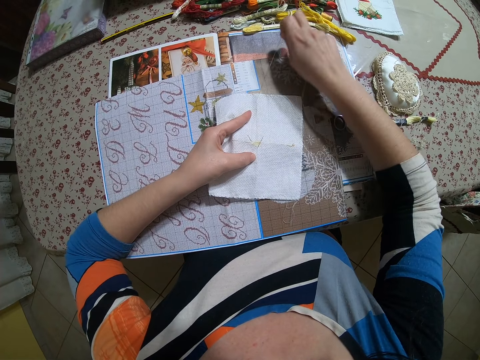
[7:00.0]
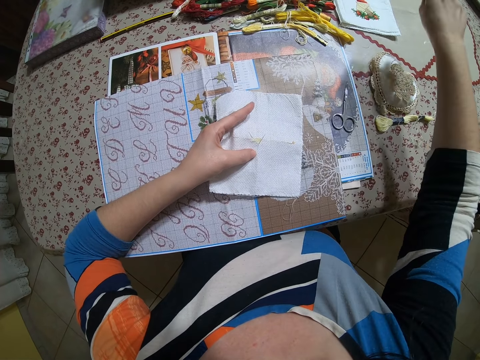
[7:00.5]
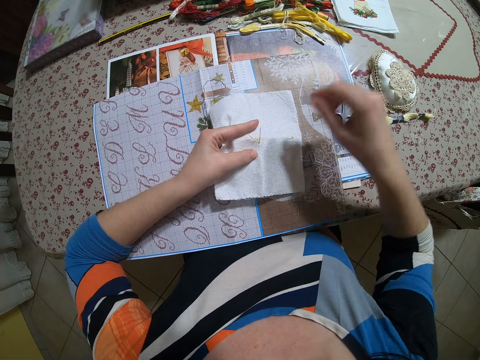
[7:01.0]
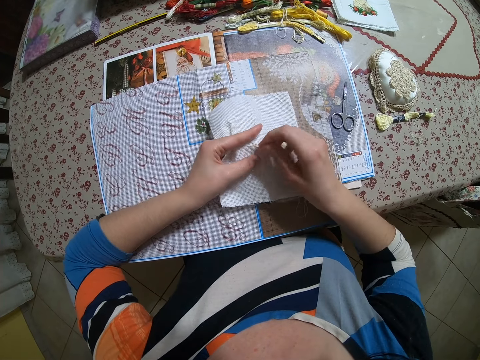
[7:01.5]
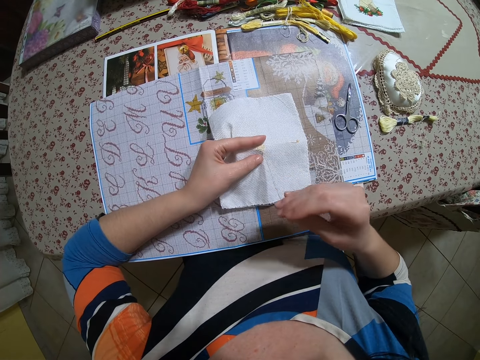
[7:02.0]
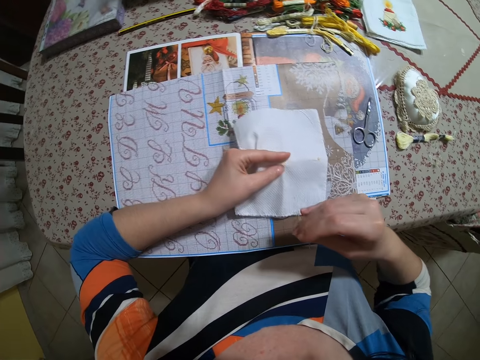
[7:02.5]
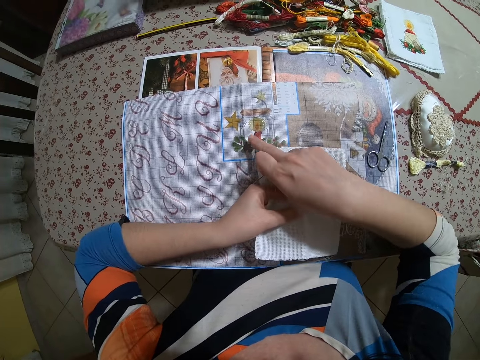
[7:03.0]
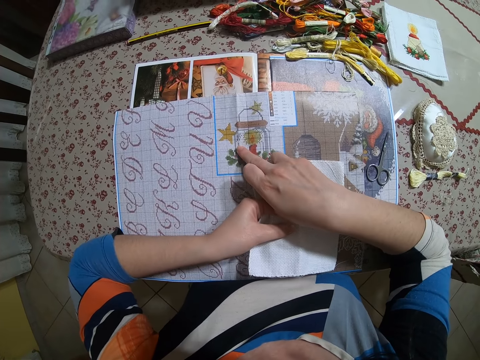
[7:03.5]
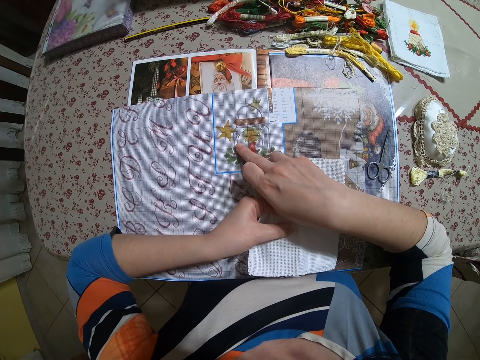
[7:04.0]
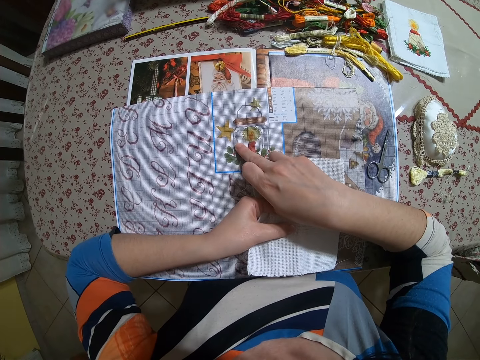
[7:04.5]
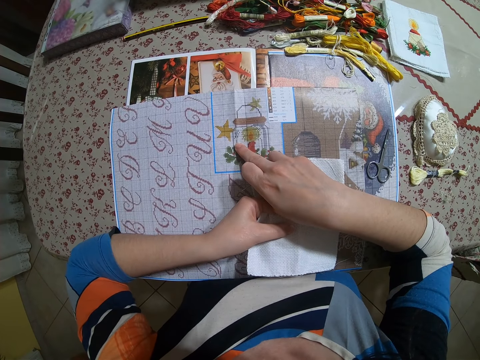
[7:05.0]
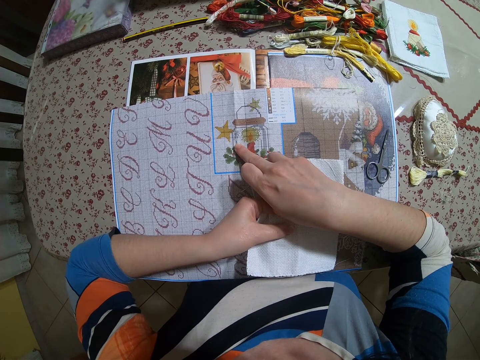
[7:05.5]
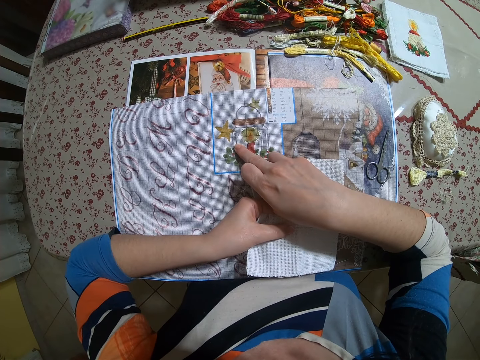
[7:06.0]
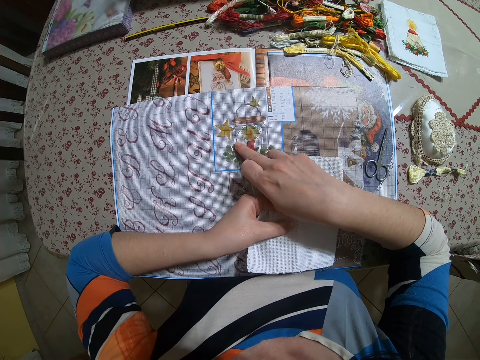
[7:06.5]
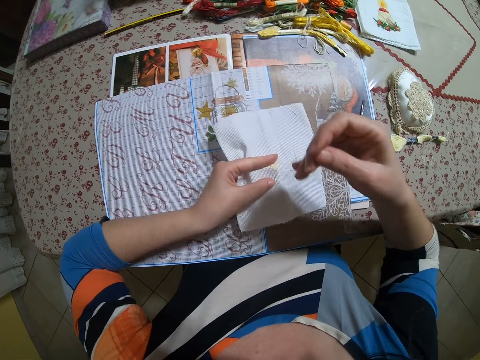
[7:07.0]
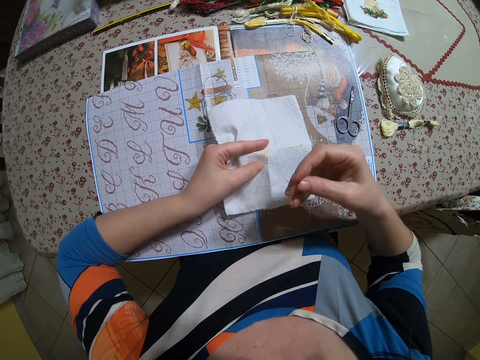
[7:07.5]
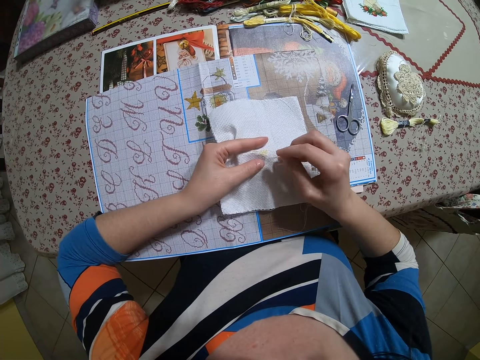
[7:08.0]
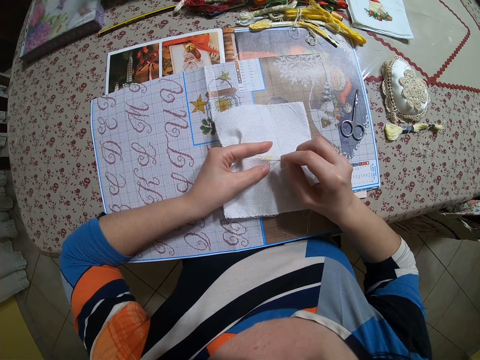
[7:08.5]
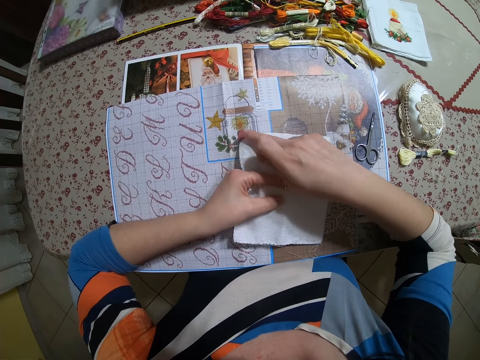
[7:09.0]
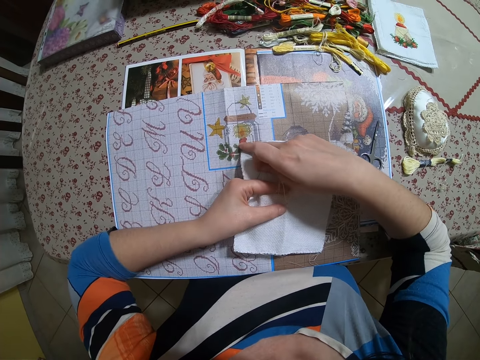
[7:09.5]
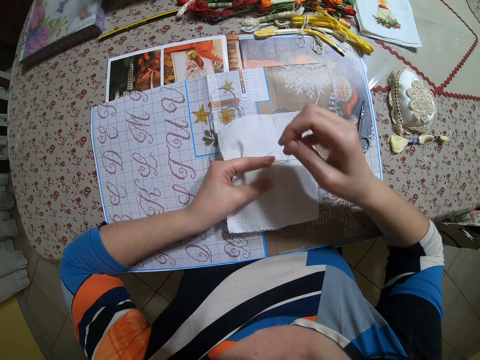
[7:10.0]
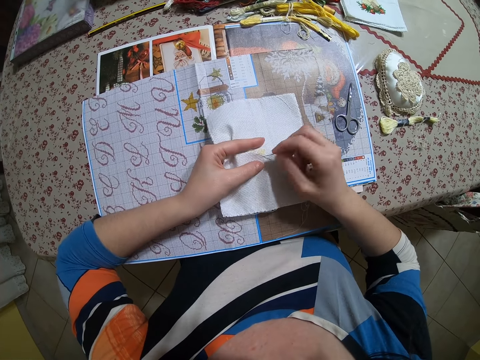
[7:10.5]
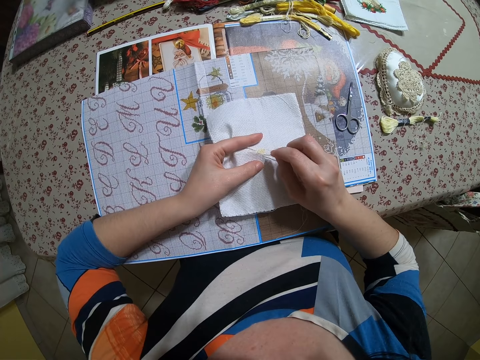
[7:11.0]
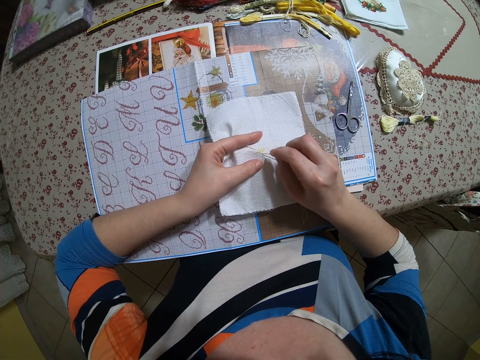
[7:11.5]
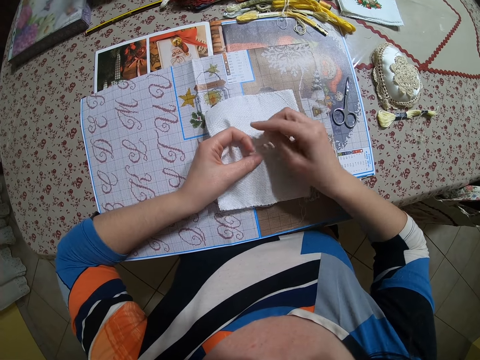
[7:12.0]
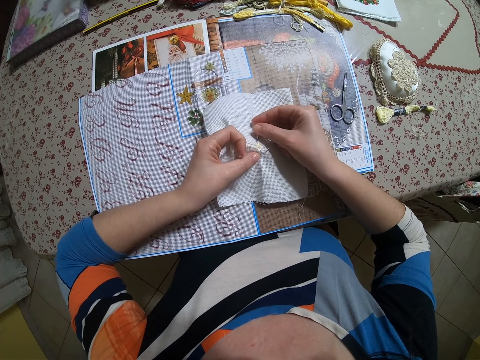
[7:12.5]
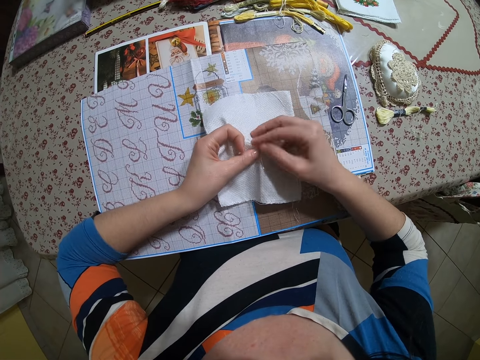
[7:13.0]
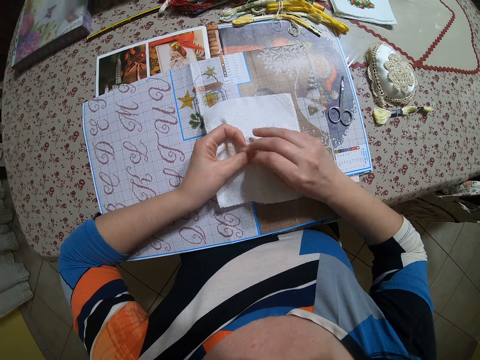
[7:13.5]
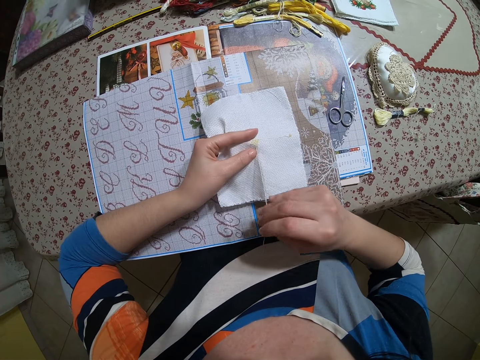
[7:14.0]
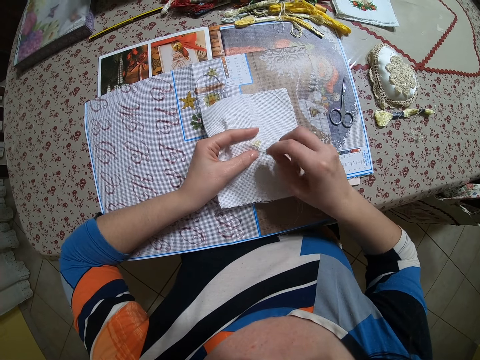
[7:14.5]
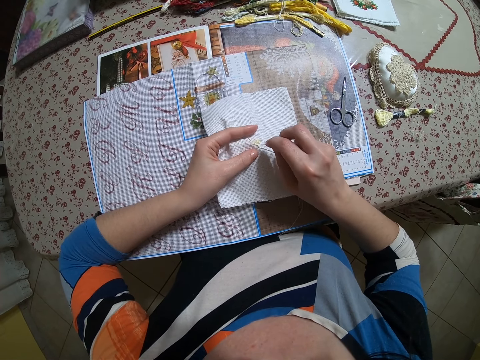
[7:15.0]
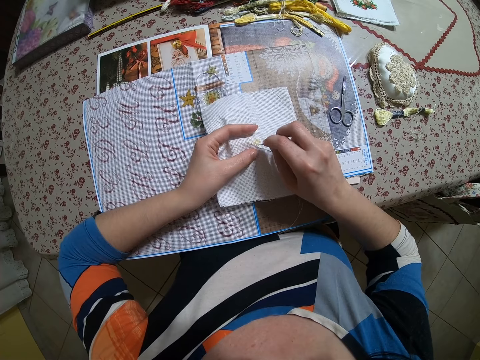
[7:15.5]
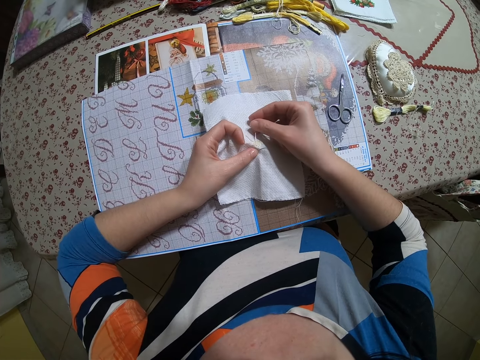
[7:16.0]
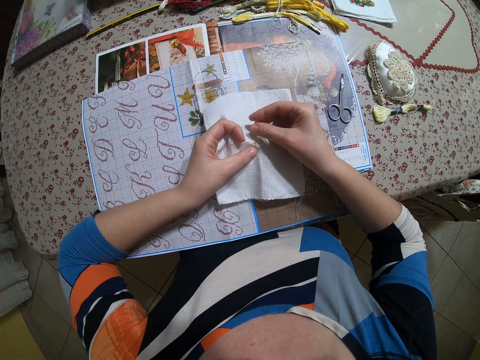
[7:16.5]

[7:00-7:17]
The camera wearer drops the thread particles in her right hand on the bed. She pulls the needle and the thread out of the paper in her left hand with her right hand. She puts her right hand on the paper on the bed. She points at a pattern on the paper. She holds a piece of cloth. She points at the pattern on the paper. She sews on the paper in her left hand with the needle in her right hand.

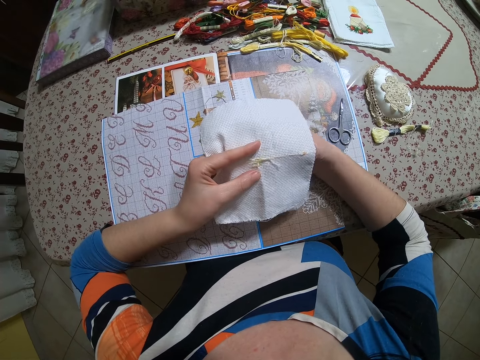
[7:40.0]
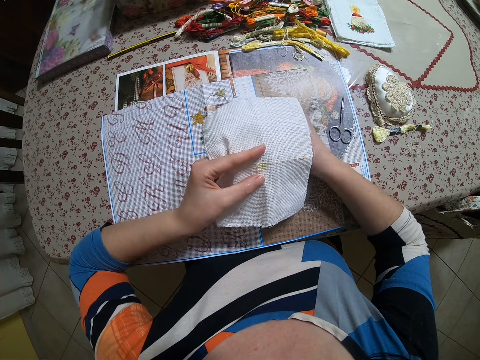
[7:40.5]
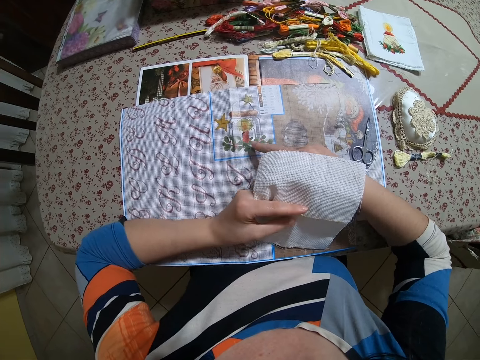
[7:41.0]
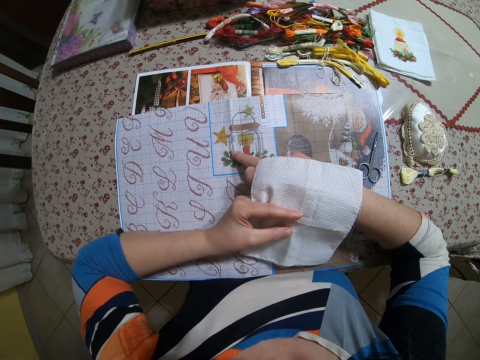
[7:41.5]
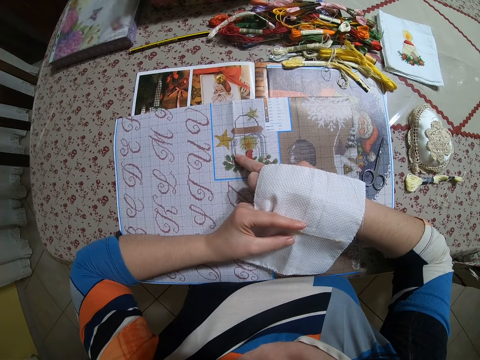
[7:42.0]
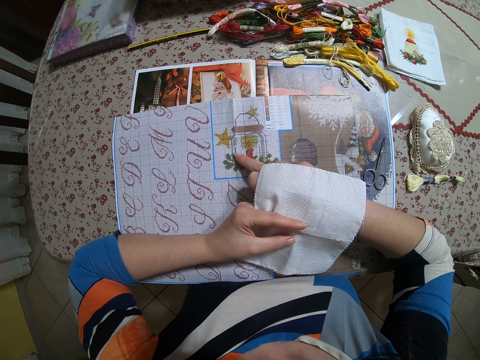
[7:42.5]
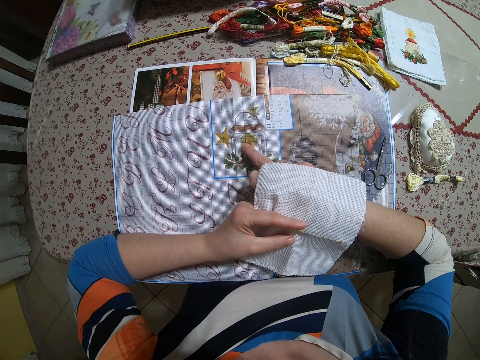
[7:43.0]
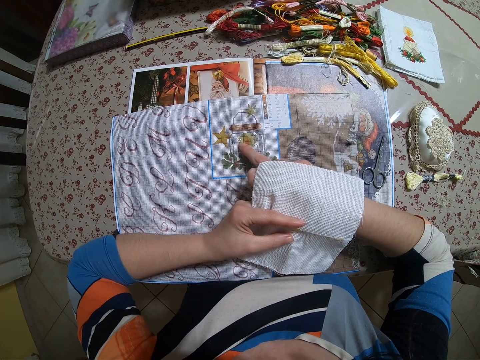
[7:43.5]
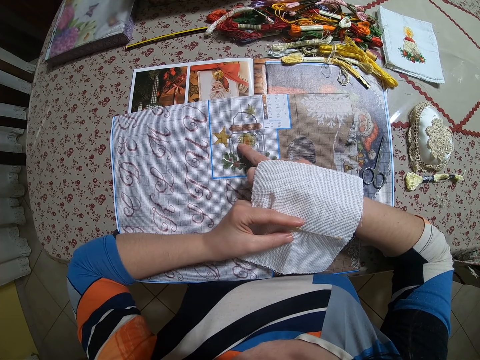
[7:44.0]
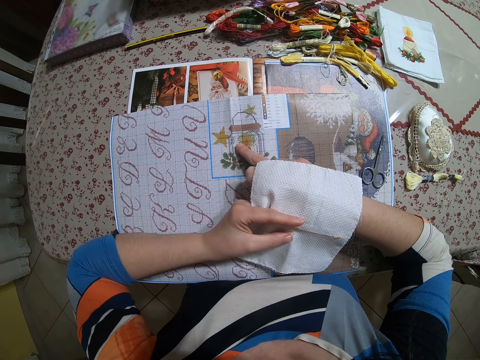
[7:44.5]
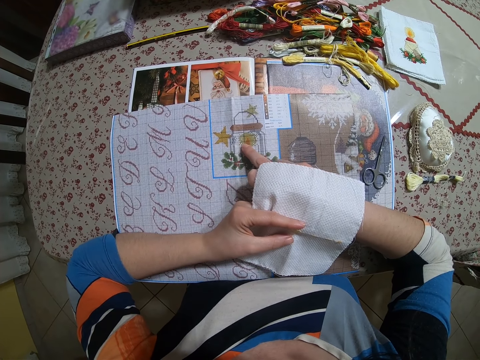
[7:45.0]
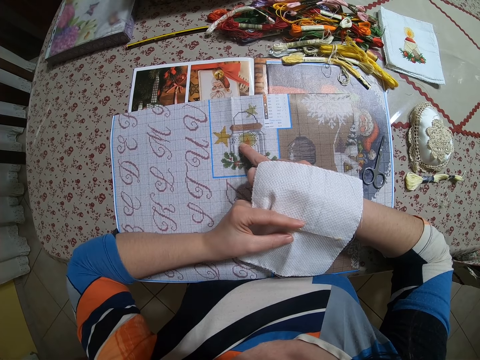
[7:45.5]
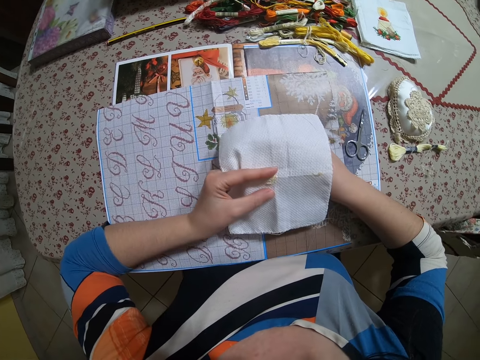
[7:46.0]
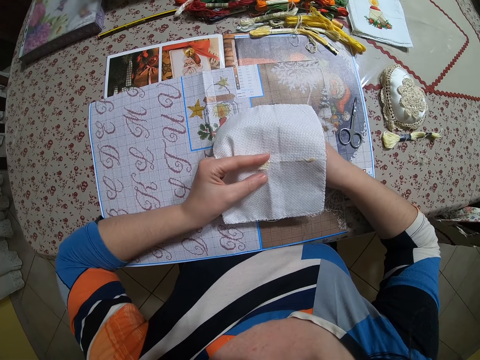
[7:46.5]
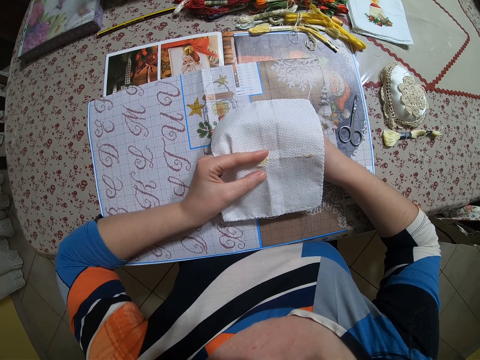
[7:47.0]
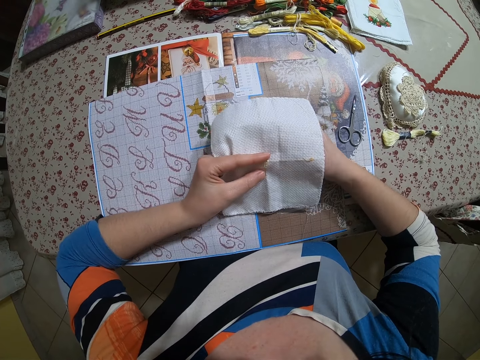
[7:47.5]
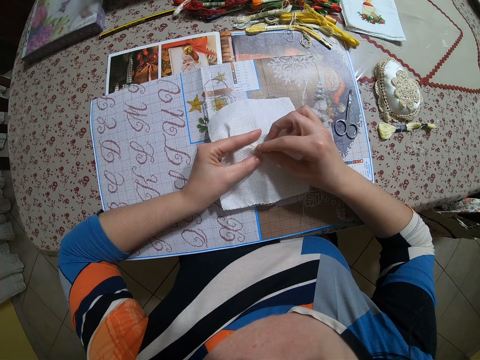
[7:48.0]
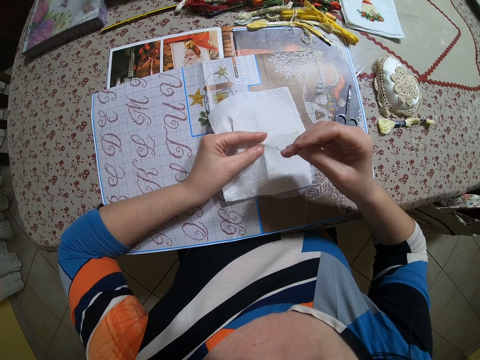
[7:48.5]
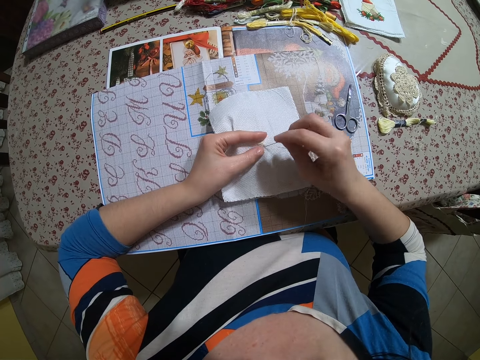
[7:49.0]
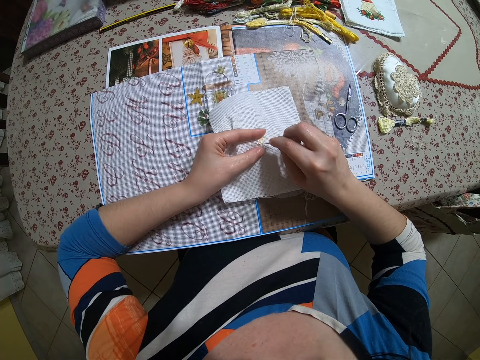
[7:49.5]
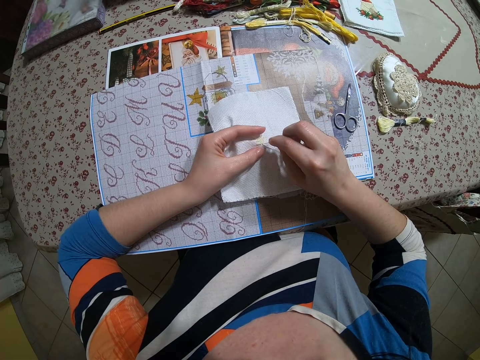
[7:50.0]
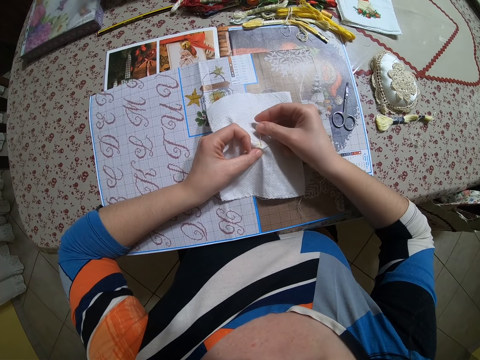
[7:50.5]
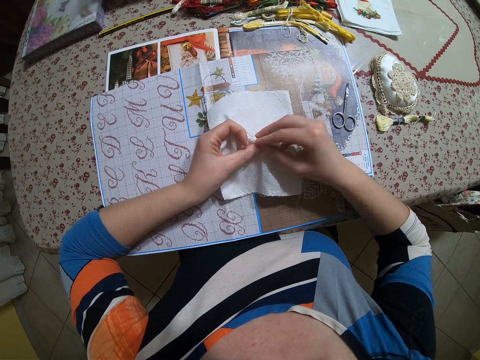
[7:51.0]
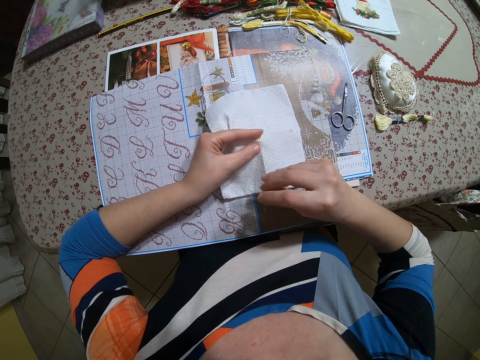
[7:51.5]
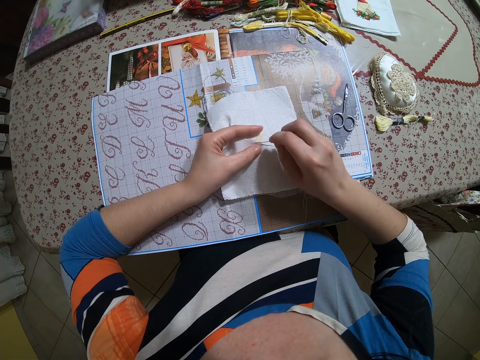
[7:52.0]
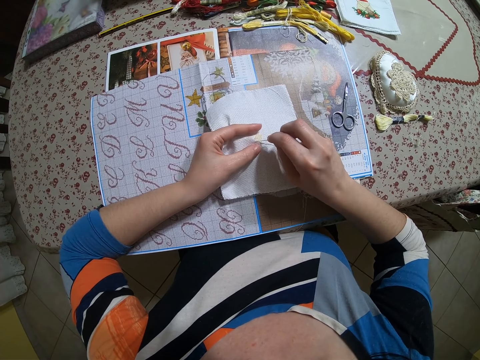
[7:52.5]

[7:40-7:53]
The camera wearer puts her right hand on the paper on the bed. She points at a pattern on the paper. She pulls the needle and the thread out of the paper in her left hand with her right hand. She sews on the paper in her left hand with the needle in her right hand.
